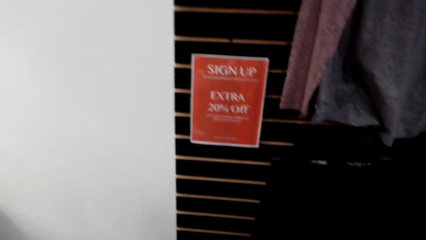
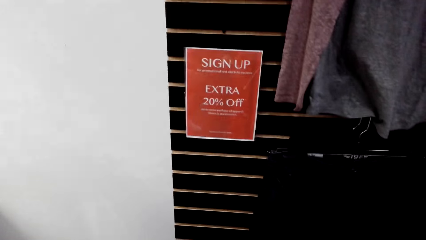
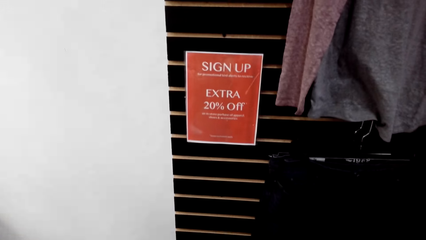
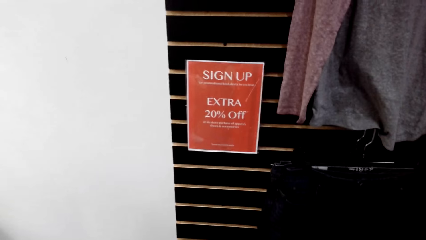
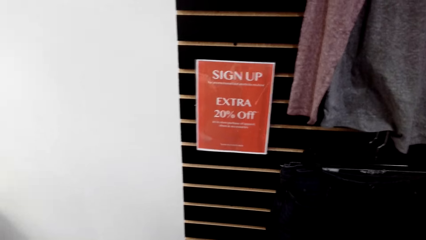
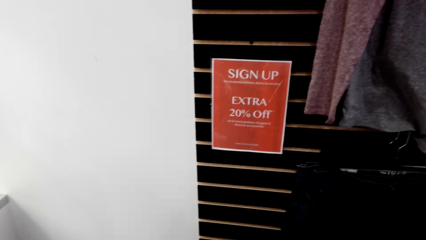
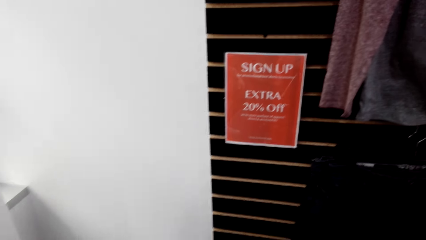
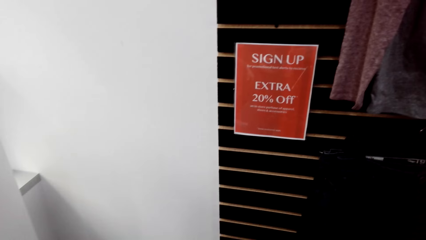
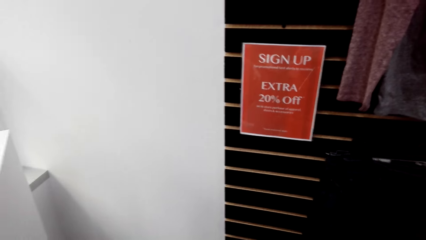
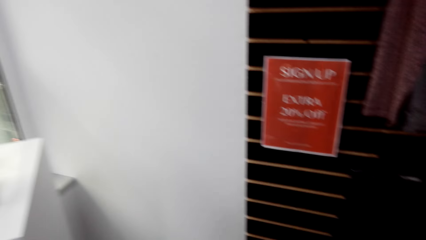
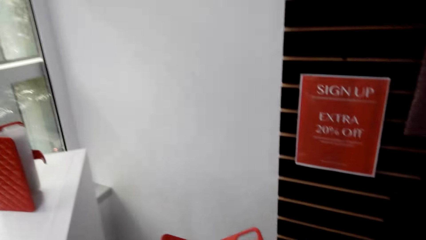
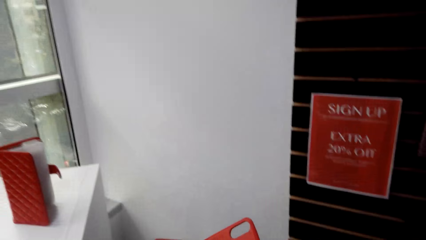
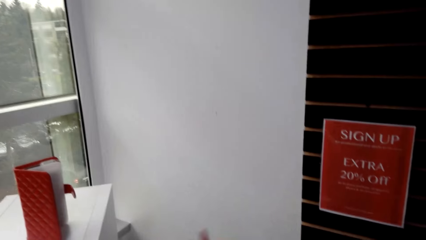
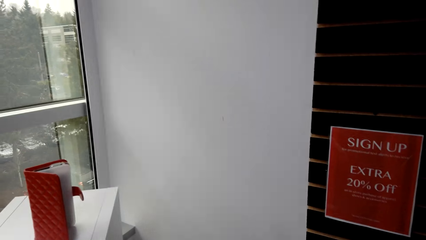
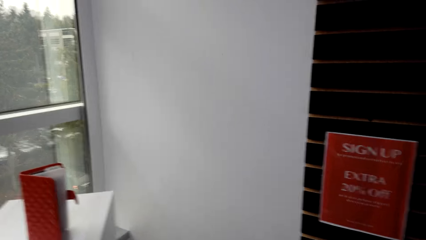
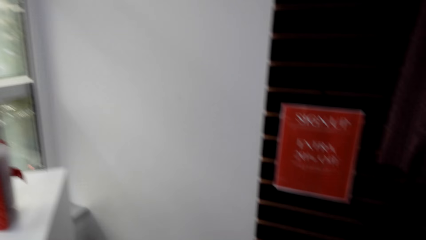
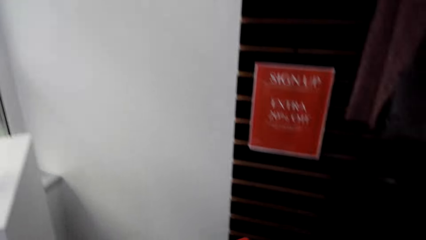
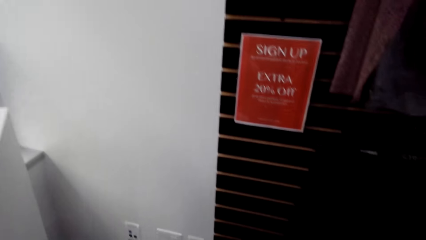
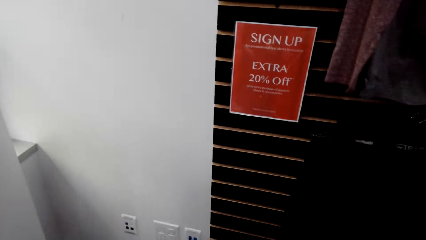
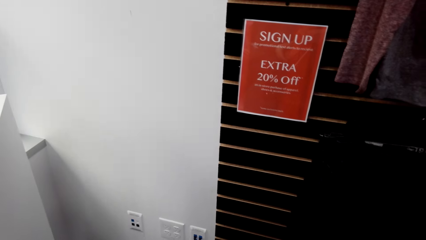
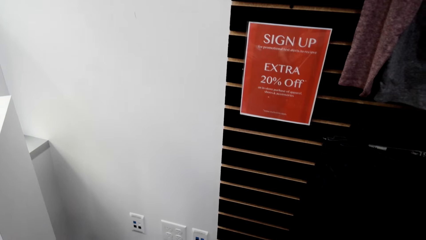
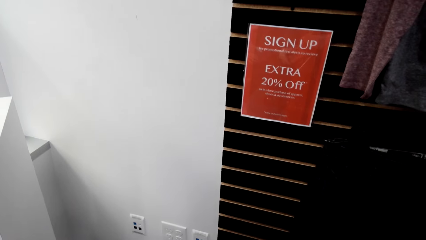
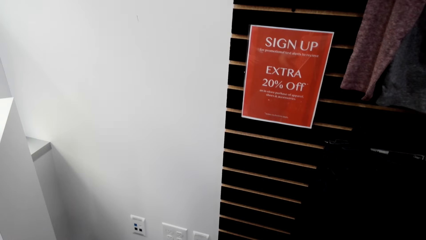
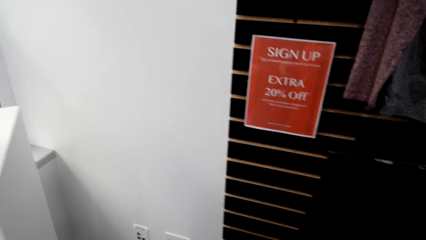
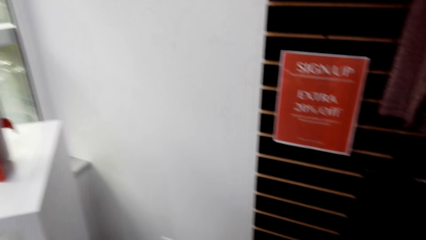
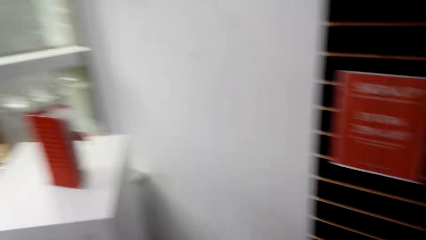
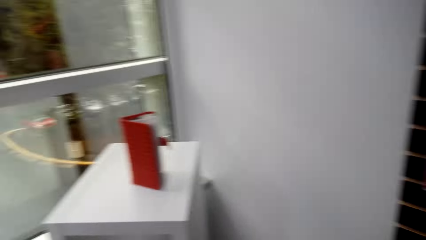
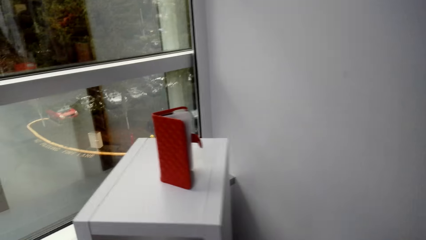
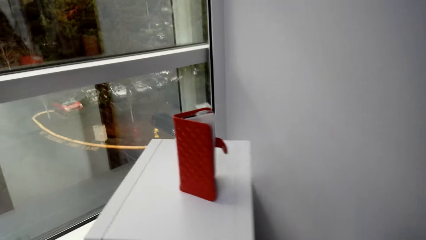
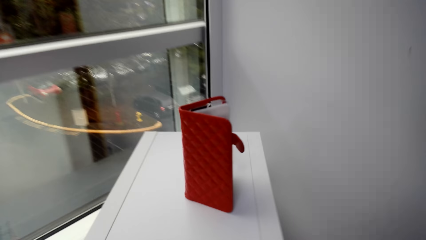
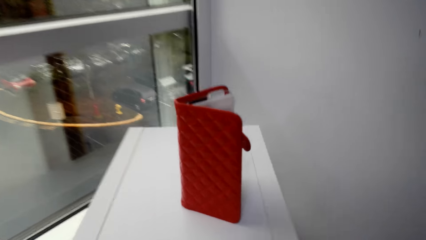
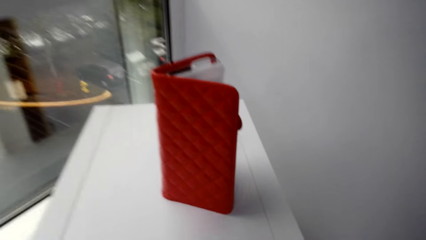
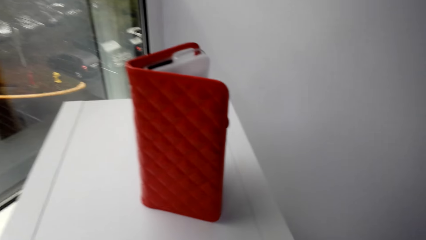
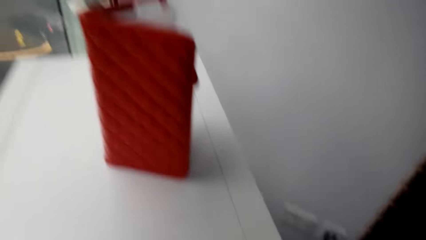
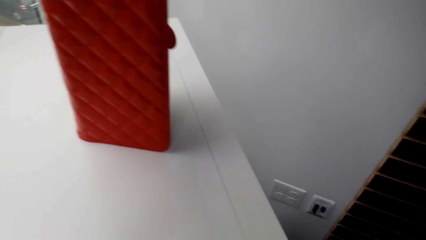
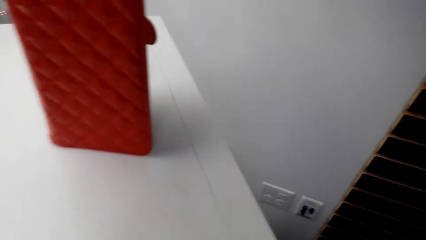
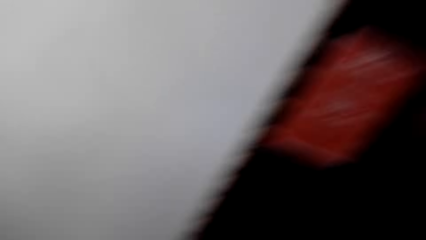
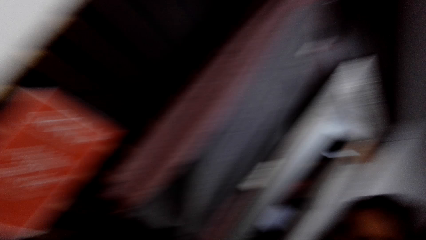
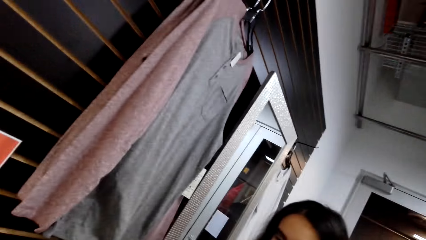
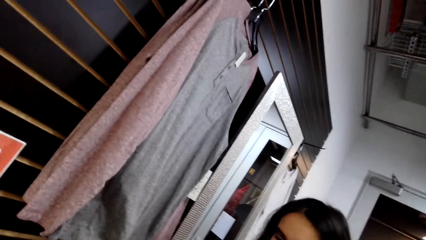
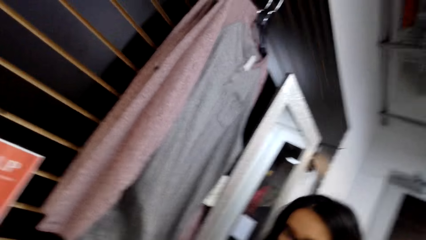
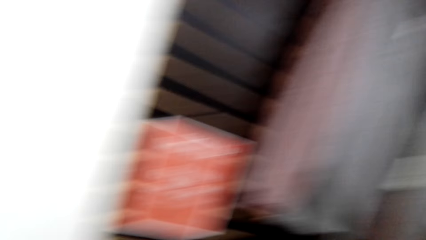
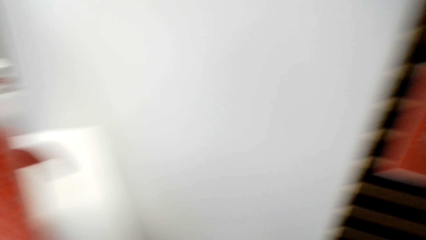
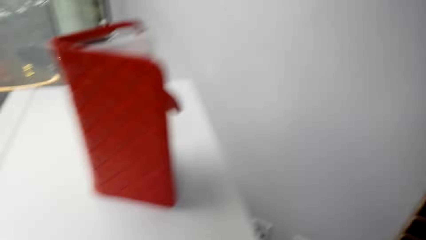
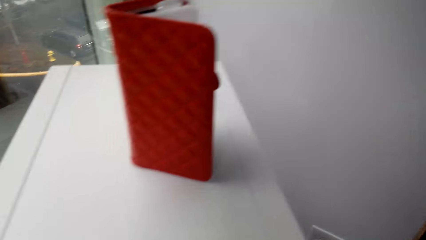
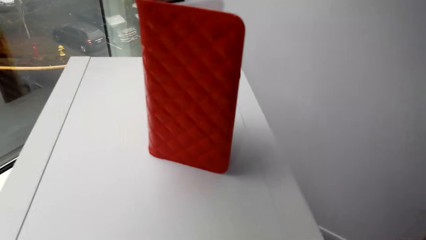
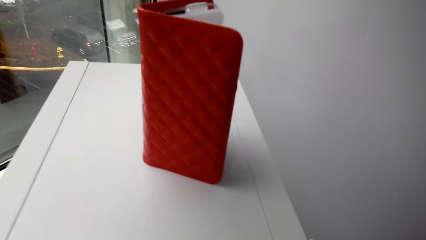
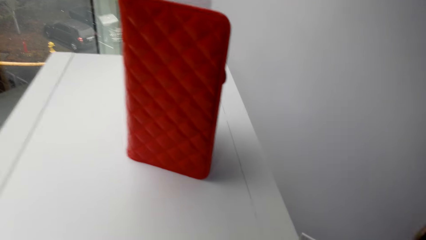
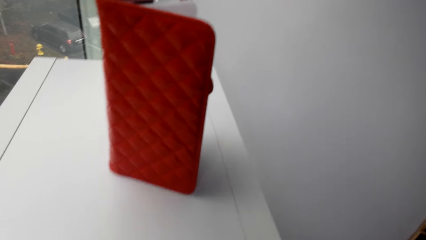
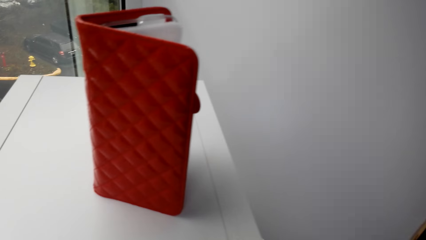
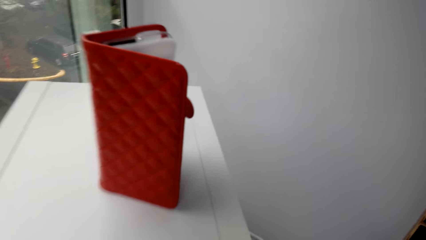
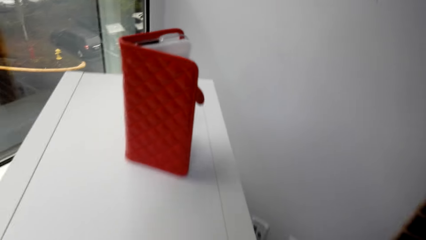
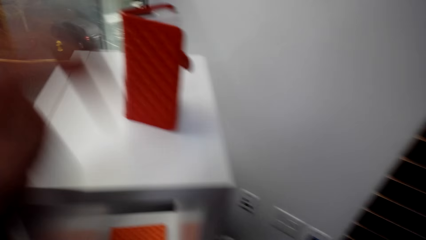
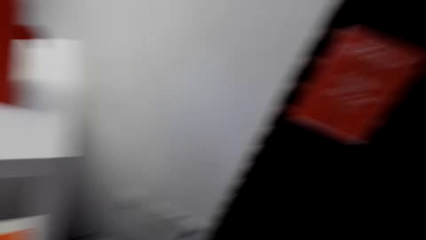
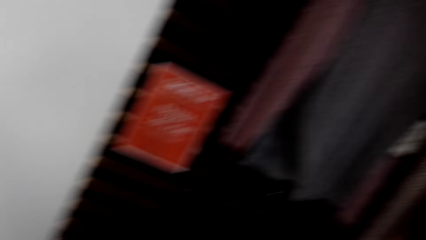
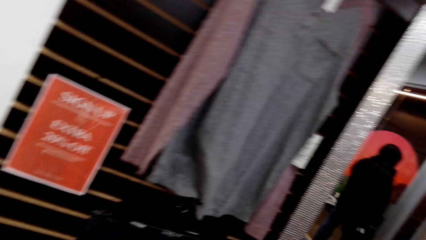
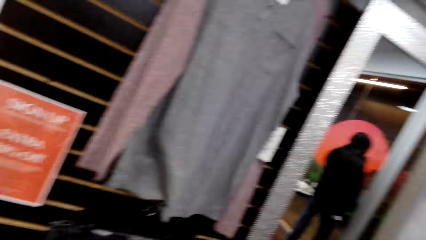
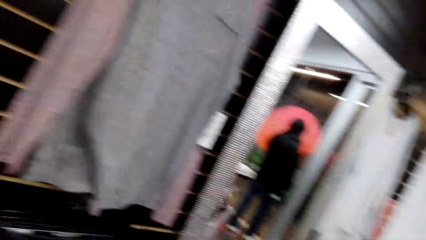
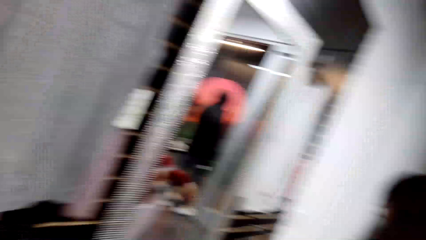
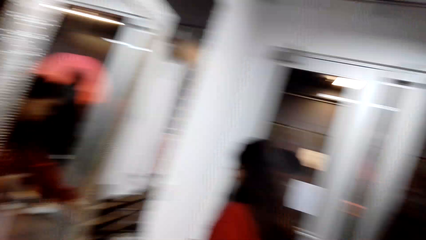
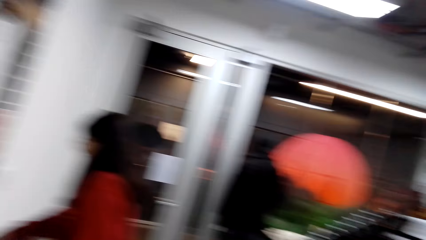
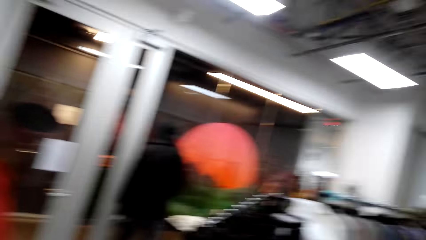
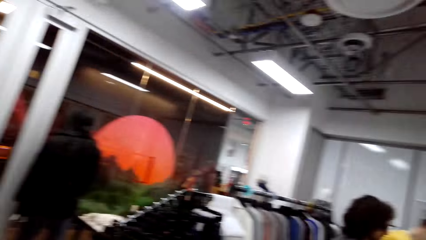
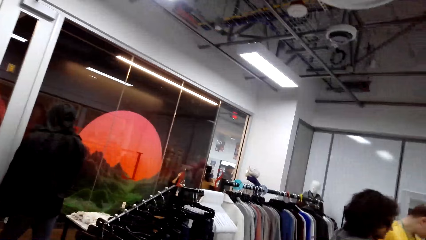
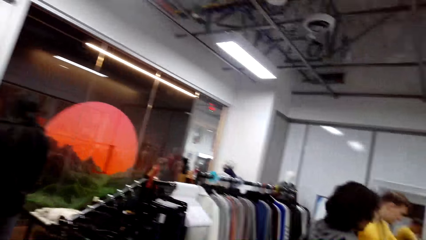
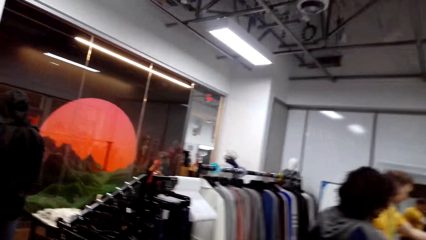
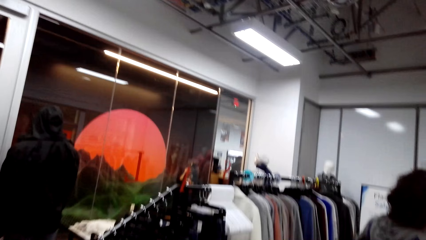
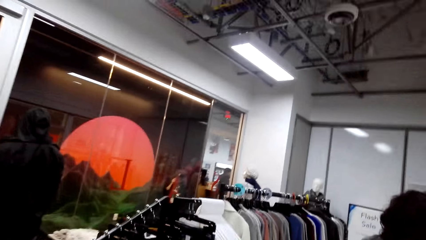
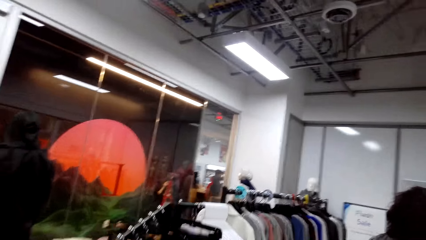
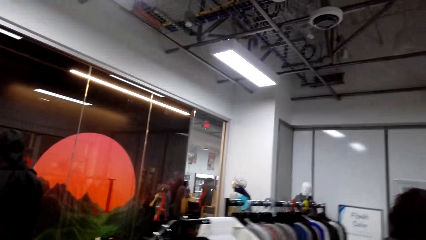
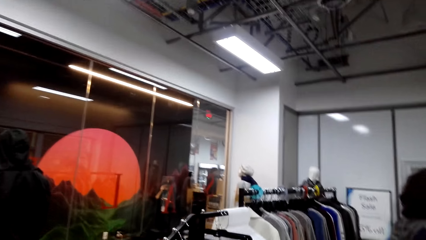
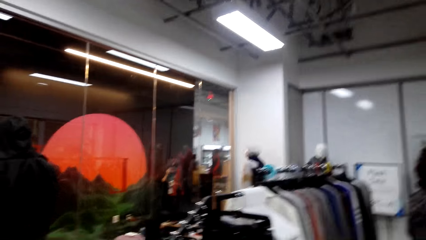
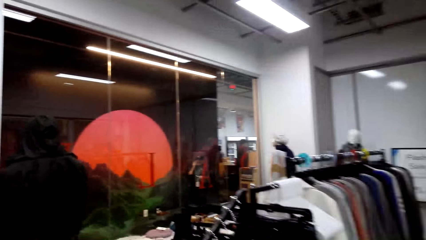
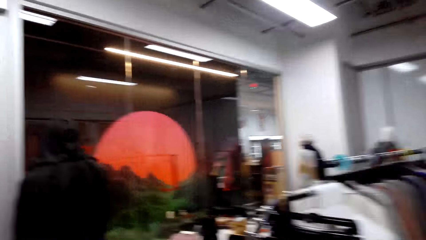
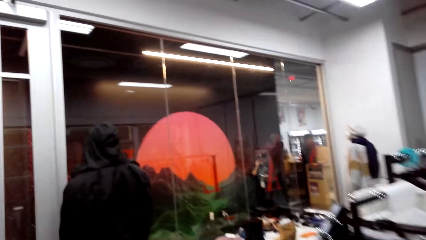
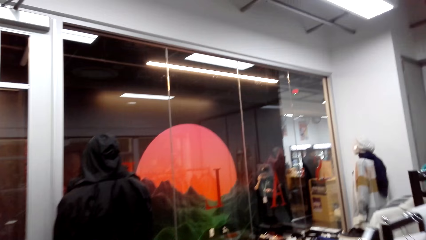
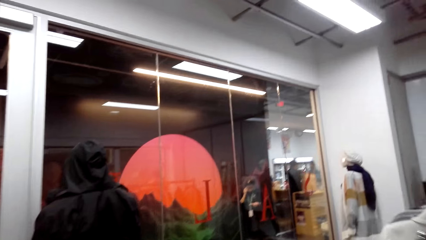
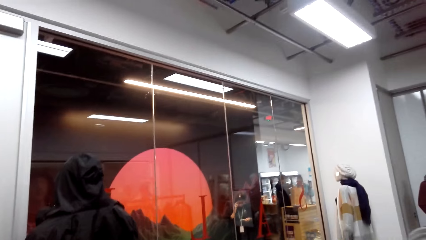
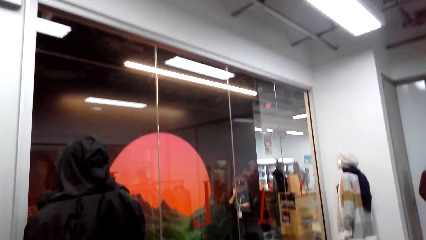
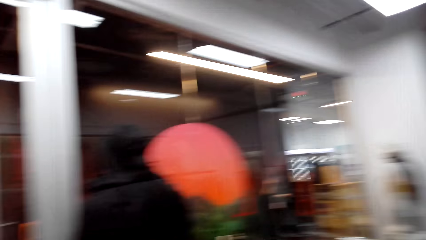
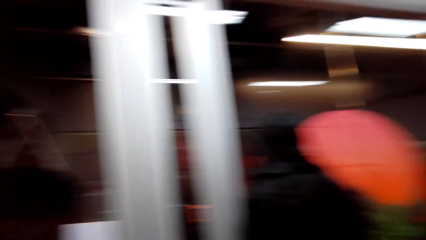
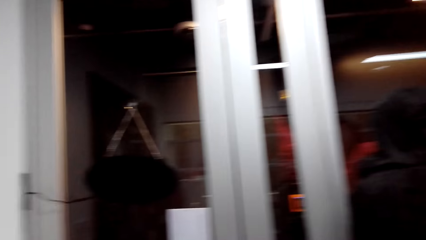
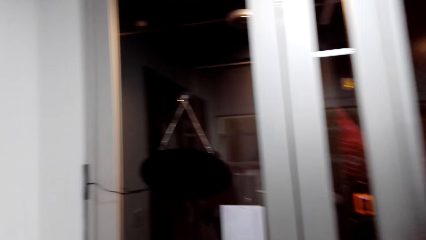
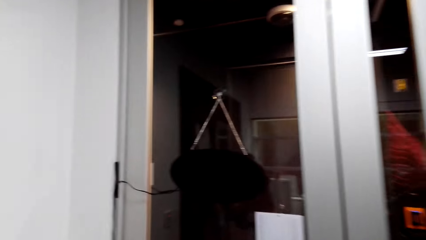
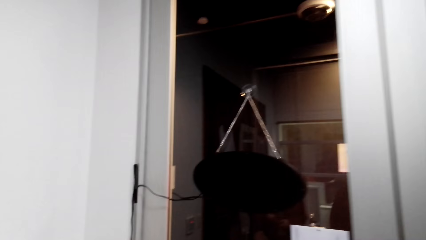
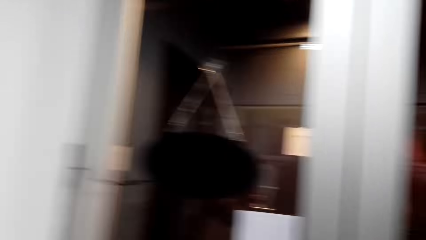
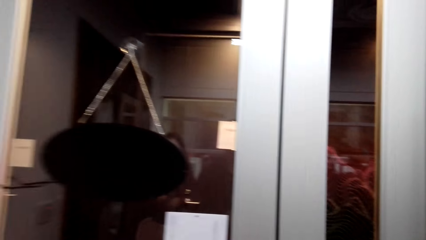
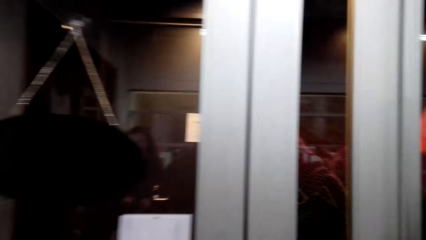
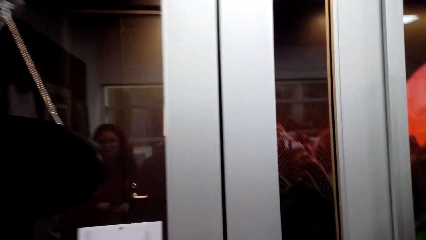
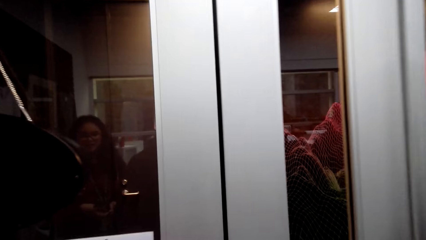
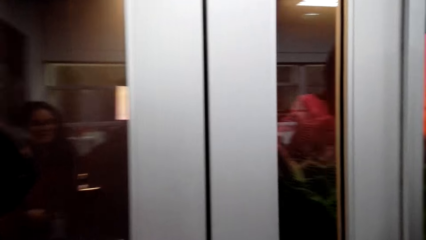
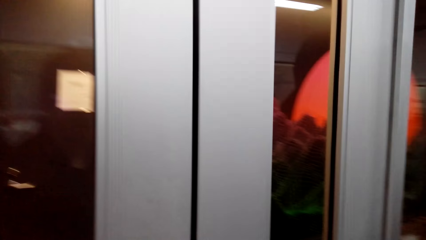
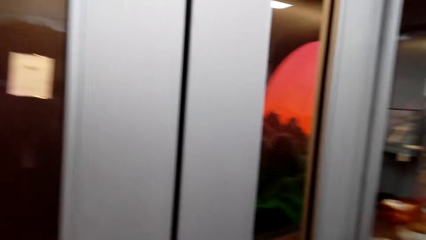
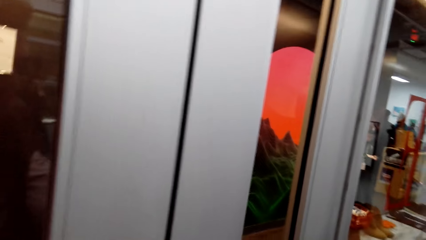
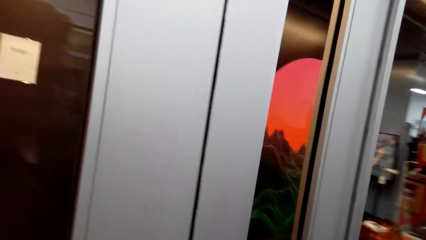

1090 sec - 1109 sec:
The camera wearer holds the photo album. They look at the purse. They look at a person. The person interacts with the camera wearer. The camera wearer walks around. They interact with the person.
